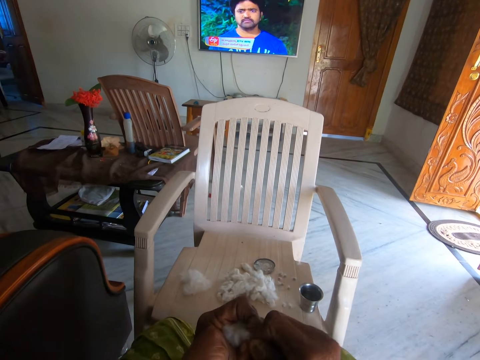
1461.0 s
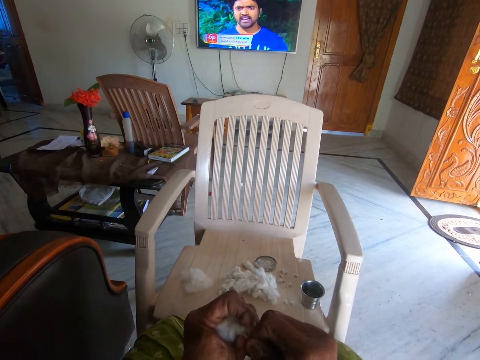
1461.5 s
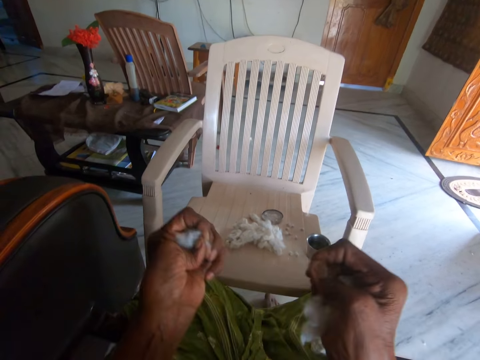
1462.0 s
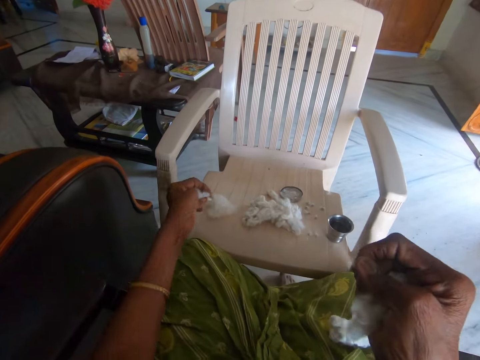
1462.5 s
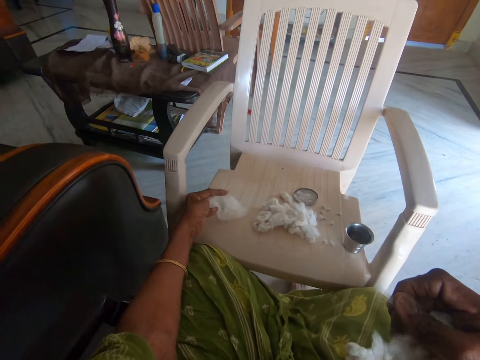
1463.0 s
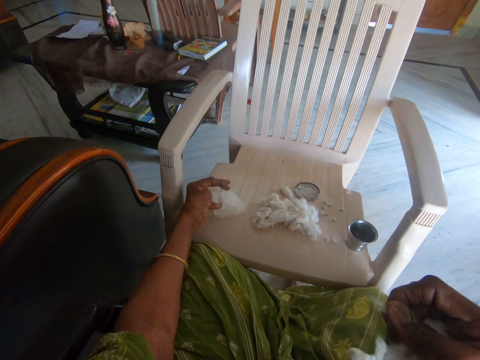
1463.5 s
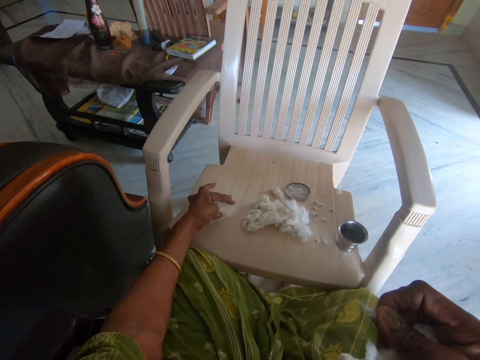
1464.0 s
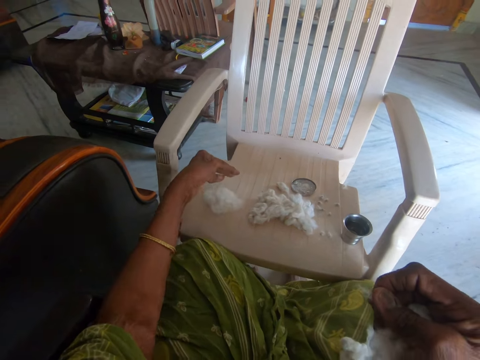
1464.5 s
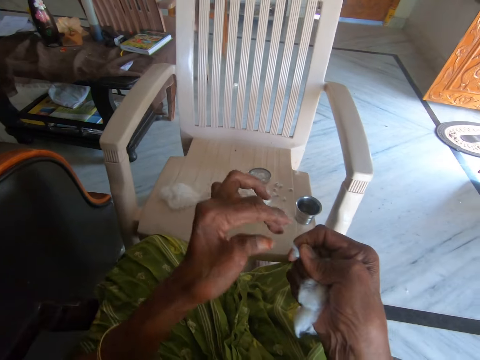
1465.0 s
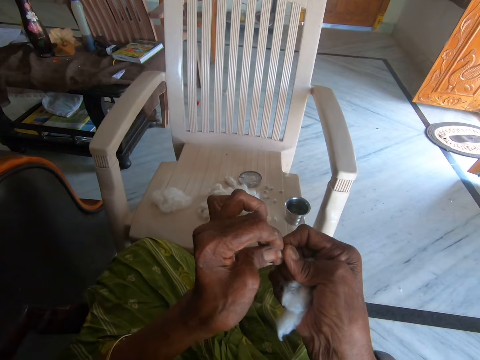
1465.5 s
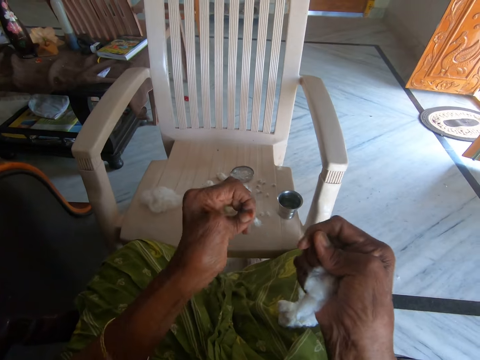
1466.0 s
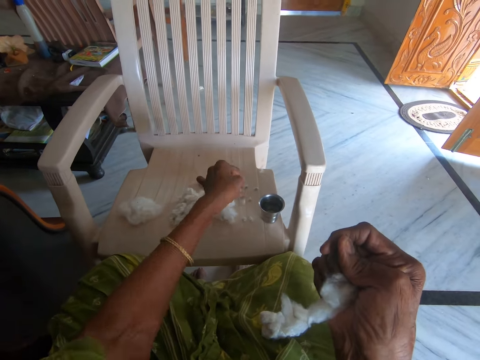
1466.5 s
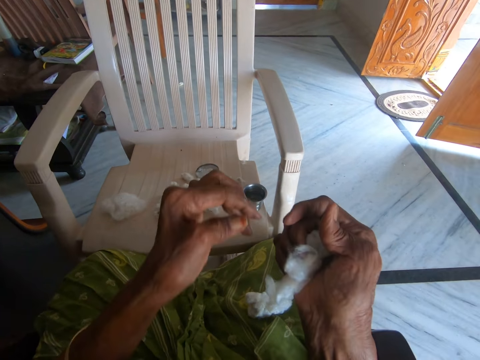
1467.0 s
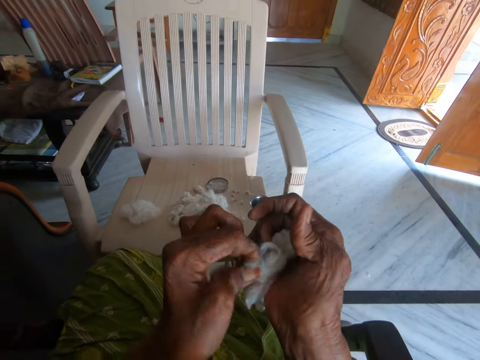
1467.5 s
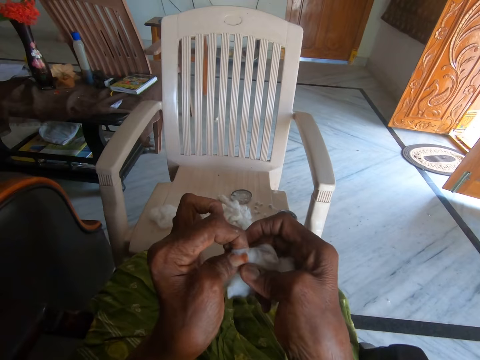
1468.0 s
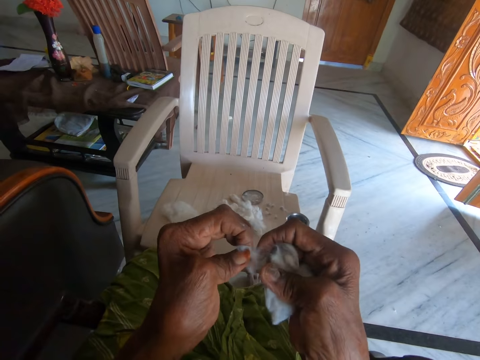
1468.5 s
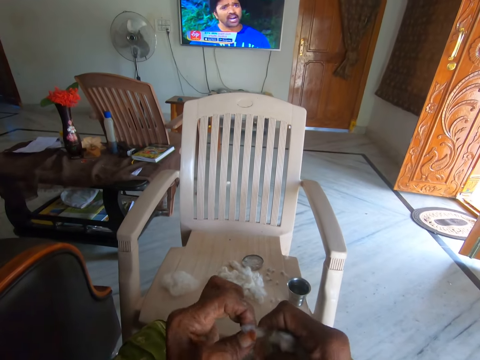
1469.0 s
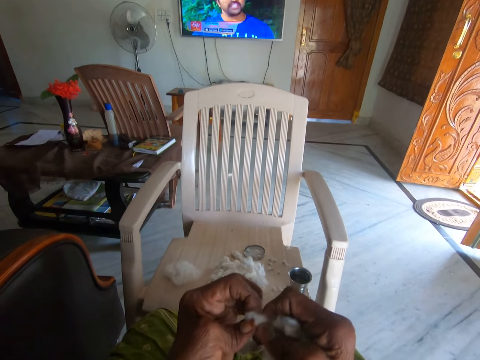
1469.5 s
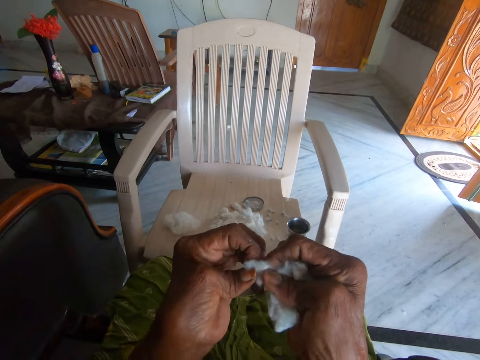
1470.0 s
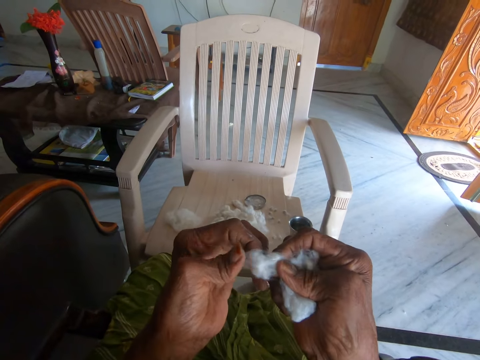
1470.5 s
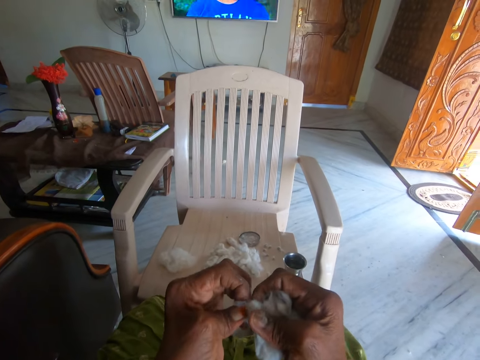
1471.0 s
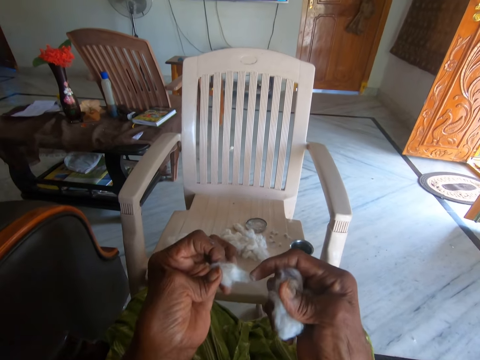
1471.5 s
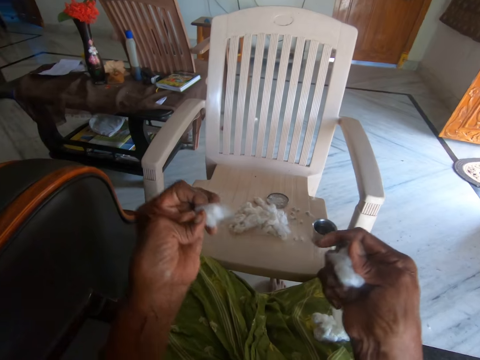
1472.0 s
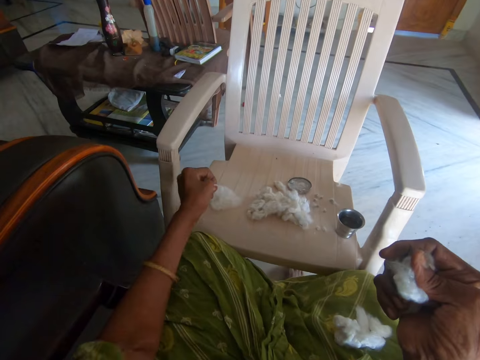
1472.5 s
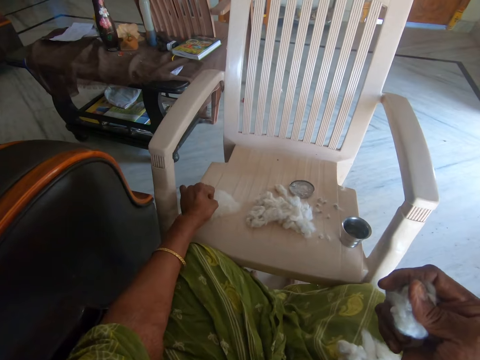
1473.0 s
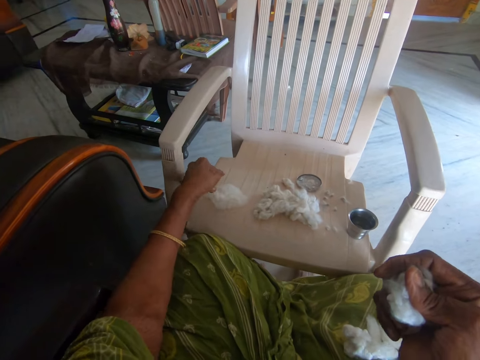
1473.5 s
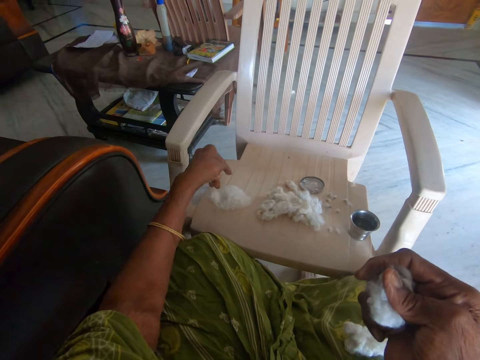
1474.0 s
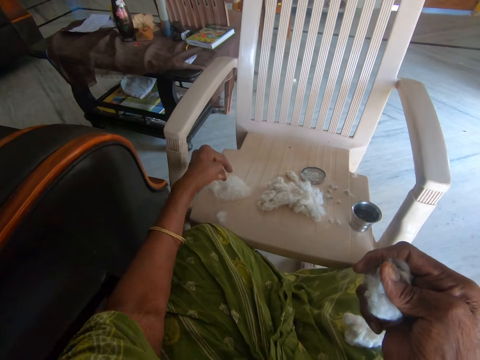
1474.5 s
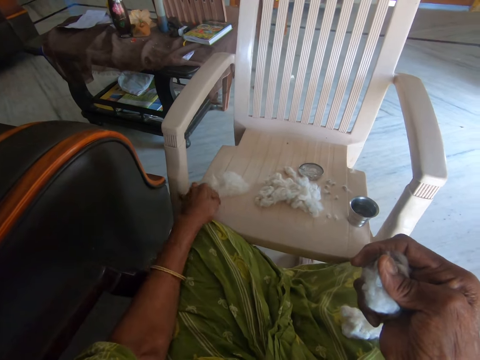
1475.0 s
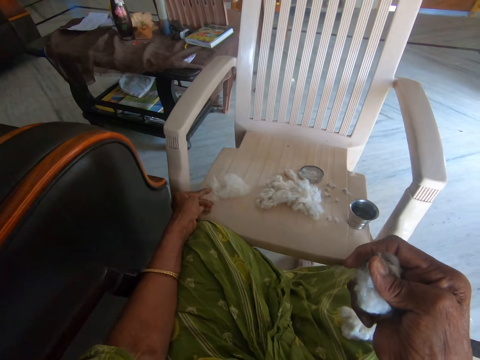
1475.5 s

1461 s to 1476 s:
The camera wearer drops the separated cotton on the chair with her left hand. She spreads a piece of cotton fiber. She passes another part of the cotton to her left hand. She drops the other part of the cotton on the chair with her left hand. She spreads a piece of cotton fiber. She separates the cotton with her hands. She drops the separated cotton on the chair with her left hand.

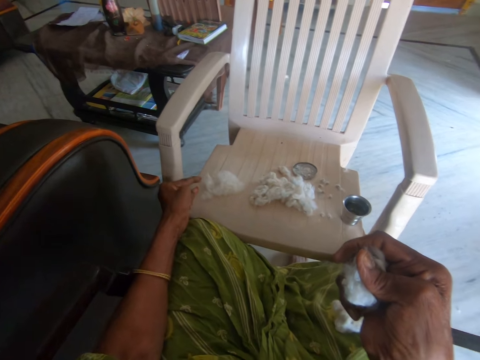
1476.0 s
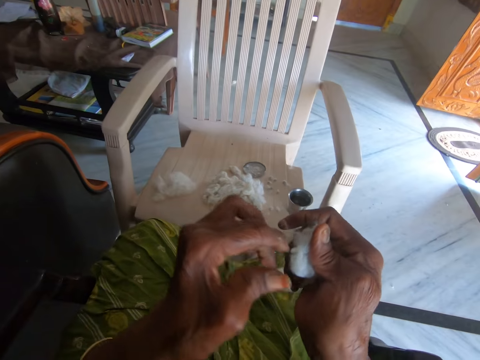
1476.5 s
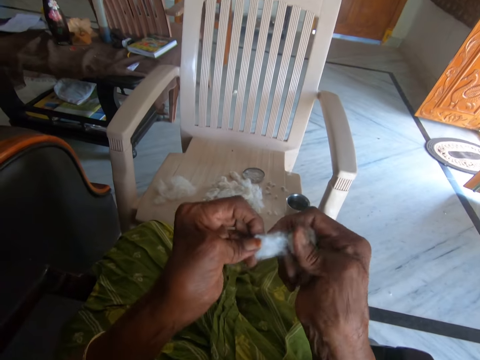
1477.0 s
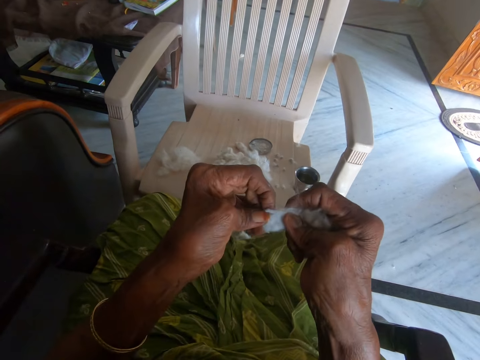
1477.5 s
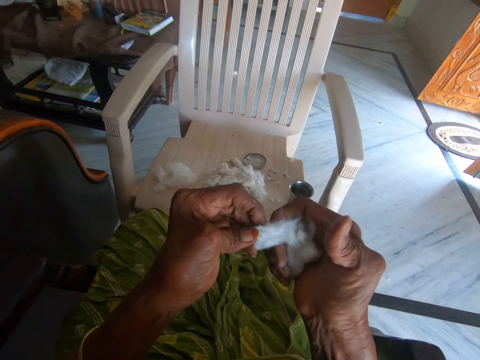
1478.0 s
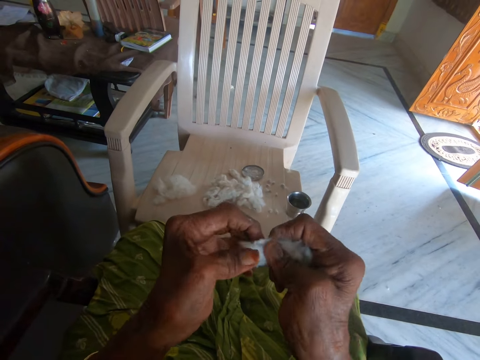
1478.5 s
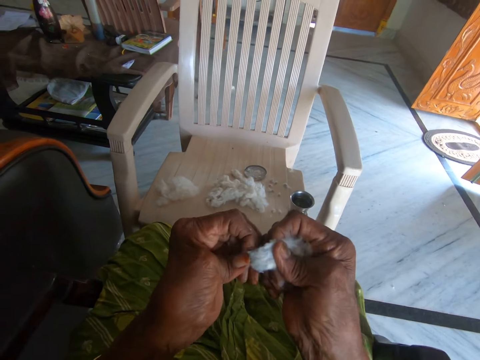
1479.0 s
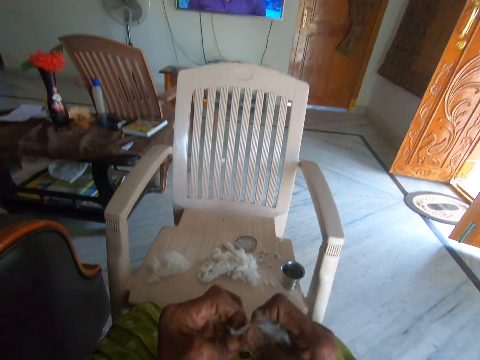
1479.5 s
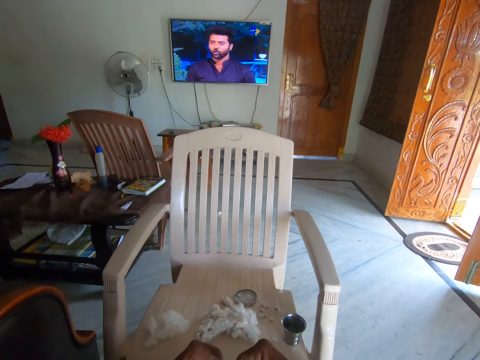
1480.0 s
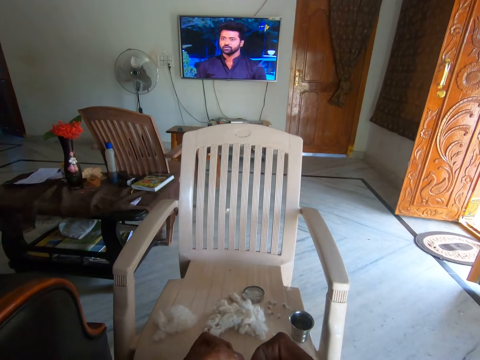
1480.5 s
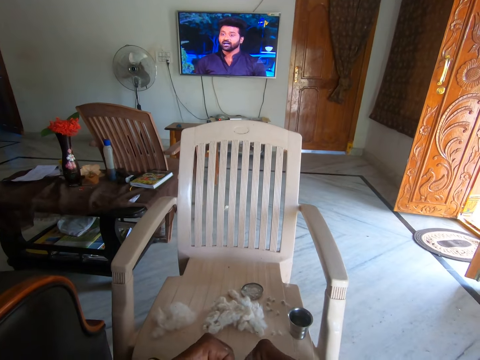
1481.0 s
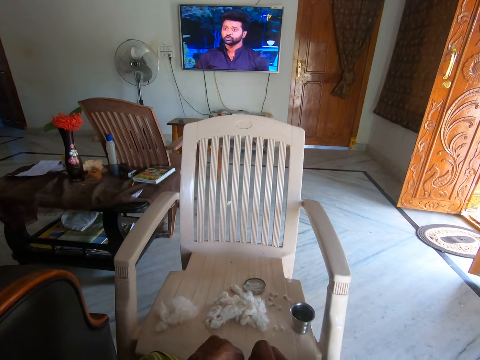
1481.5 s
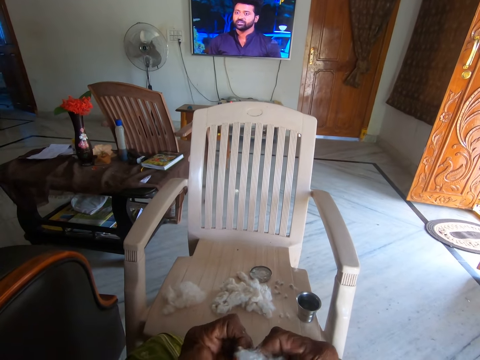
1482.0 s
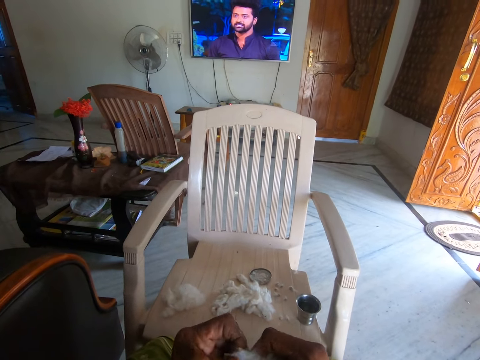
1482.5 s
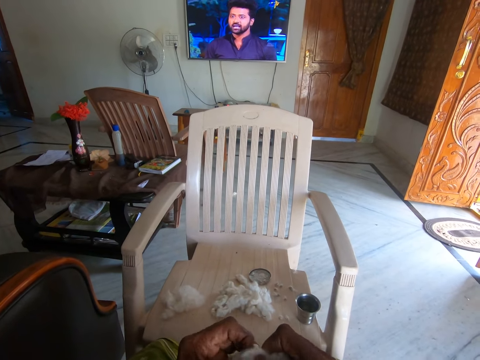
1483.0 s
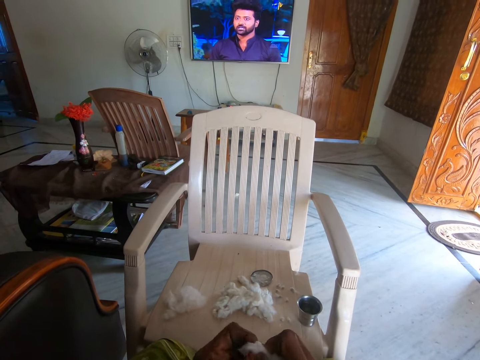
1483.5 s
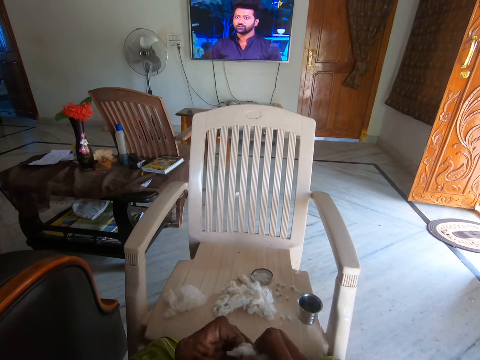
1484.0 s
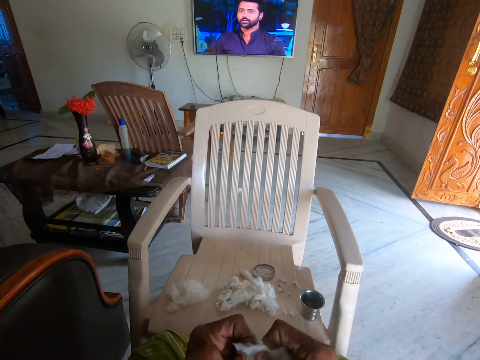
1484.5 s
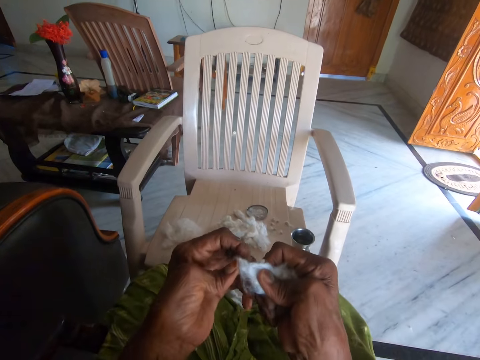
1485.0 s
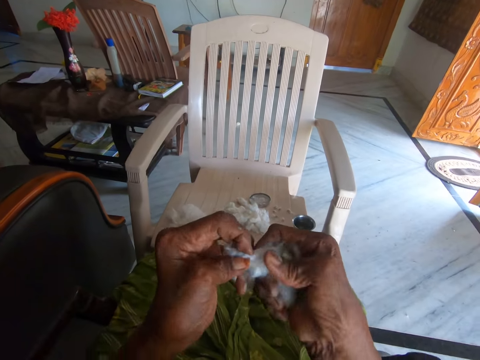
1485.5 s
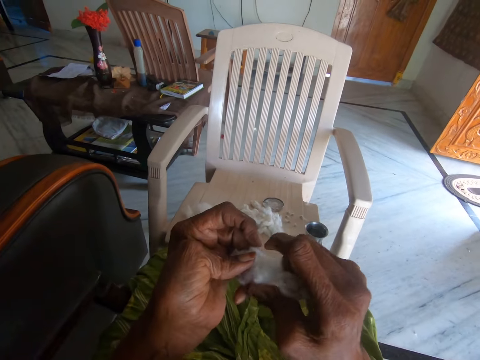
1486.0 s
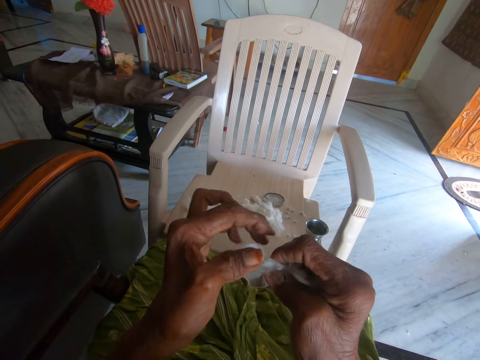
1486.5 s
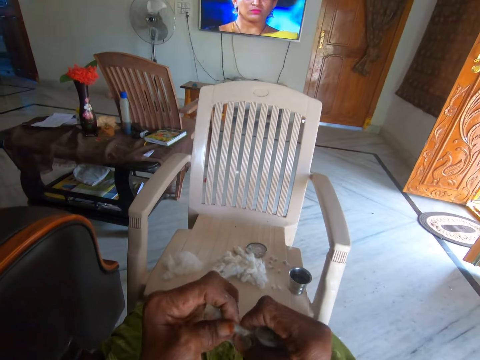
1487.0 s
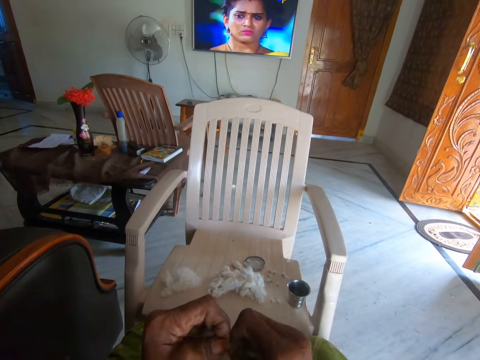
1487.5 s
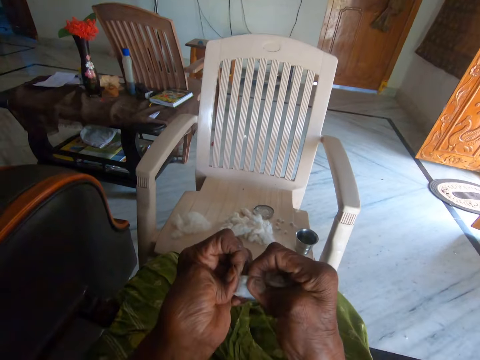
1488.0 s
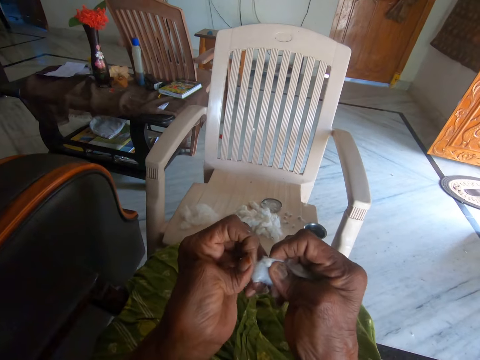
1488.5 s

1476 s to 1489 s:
The camera wearer separates the cotton with her hands. She spreads a piece of cotton fiber.
